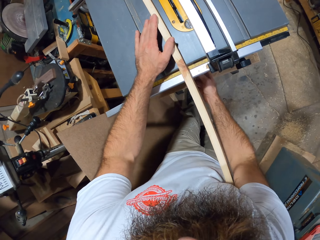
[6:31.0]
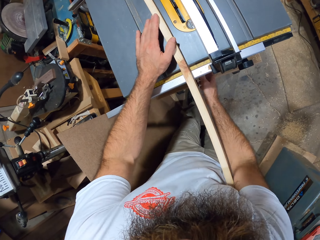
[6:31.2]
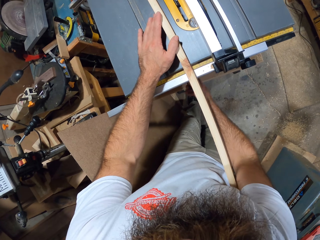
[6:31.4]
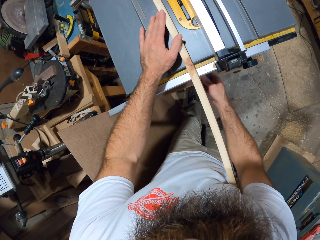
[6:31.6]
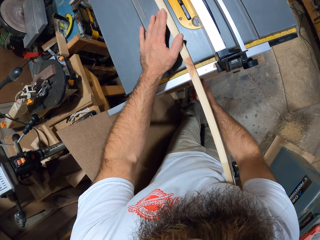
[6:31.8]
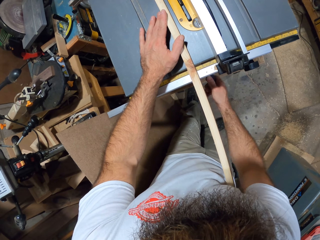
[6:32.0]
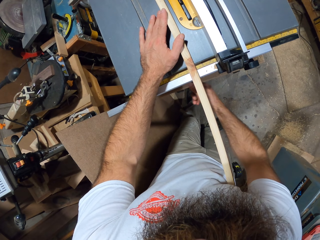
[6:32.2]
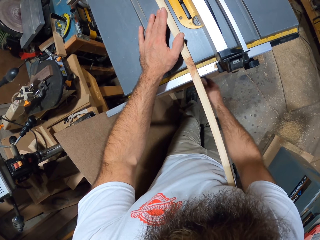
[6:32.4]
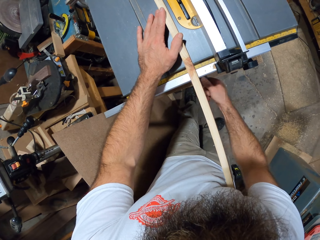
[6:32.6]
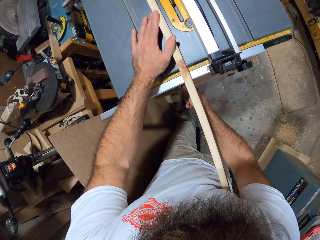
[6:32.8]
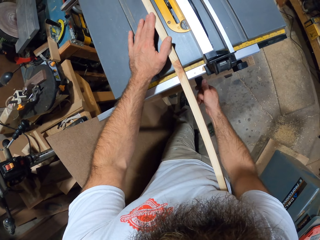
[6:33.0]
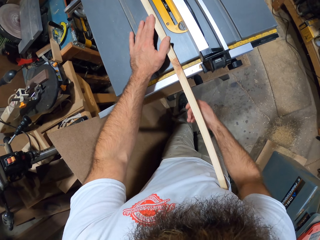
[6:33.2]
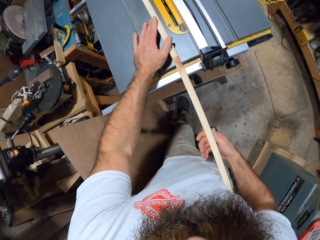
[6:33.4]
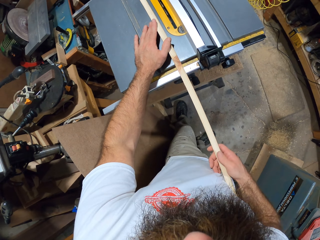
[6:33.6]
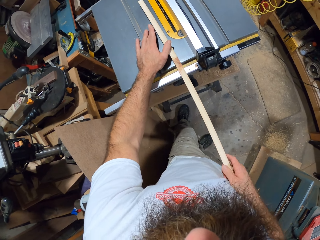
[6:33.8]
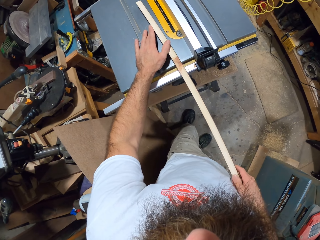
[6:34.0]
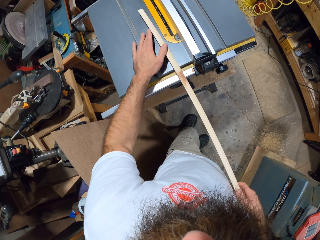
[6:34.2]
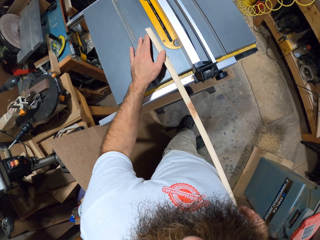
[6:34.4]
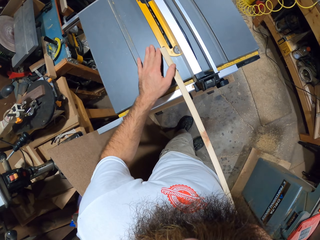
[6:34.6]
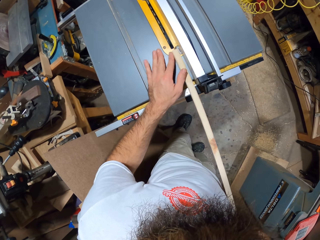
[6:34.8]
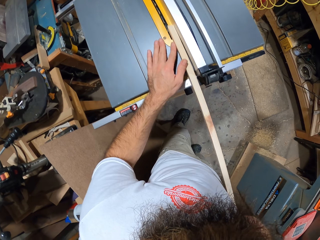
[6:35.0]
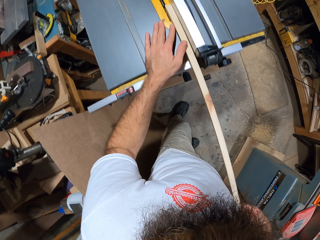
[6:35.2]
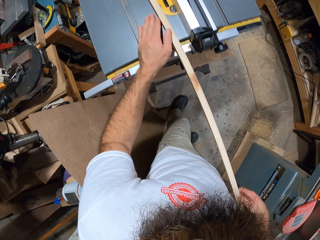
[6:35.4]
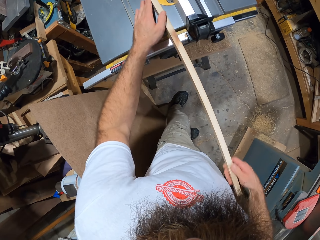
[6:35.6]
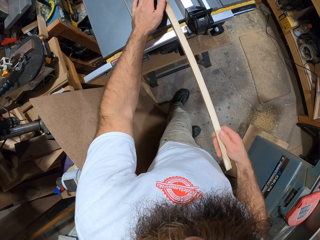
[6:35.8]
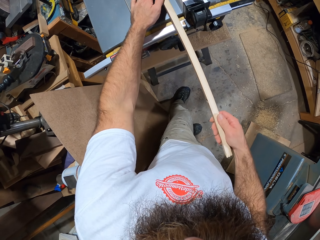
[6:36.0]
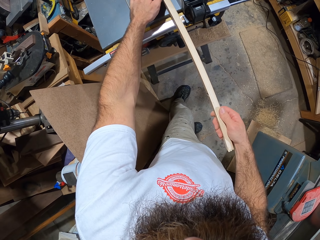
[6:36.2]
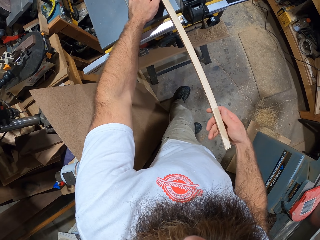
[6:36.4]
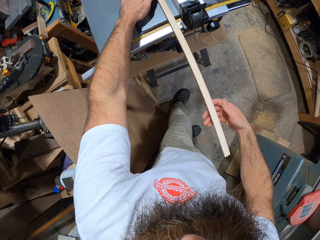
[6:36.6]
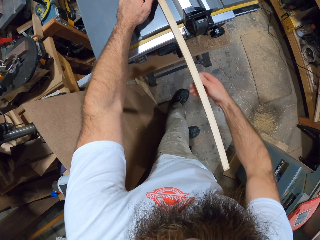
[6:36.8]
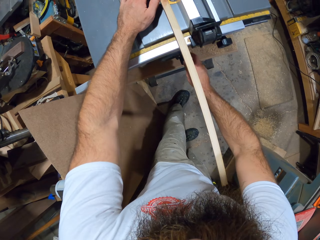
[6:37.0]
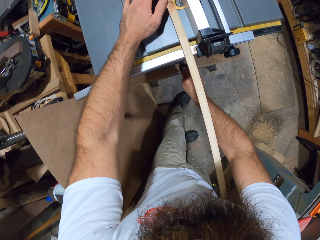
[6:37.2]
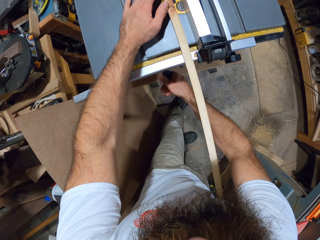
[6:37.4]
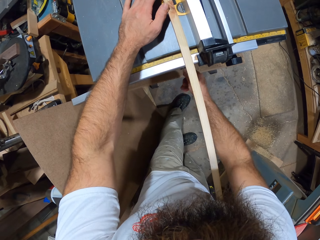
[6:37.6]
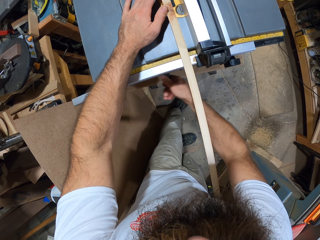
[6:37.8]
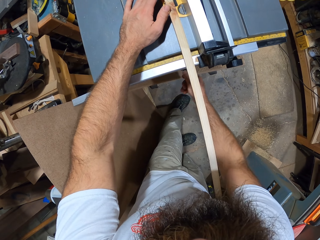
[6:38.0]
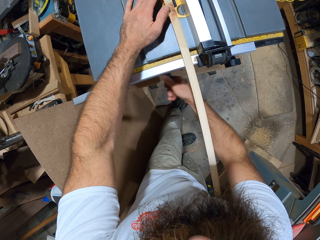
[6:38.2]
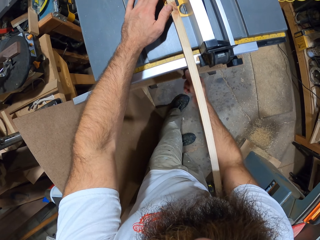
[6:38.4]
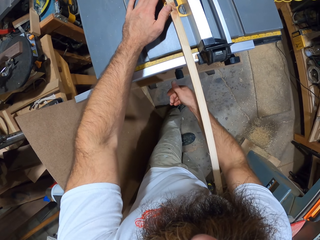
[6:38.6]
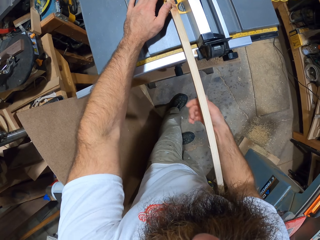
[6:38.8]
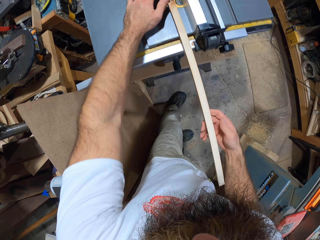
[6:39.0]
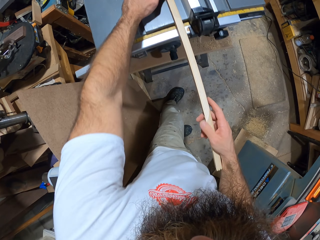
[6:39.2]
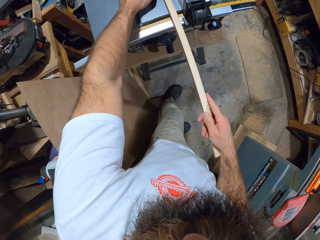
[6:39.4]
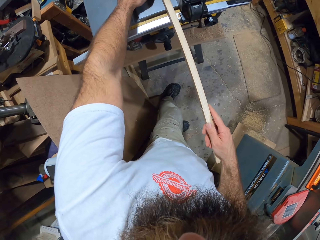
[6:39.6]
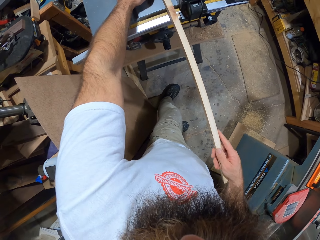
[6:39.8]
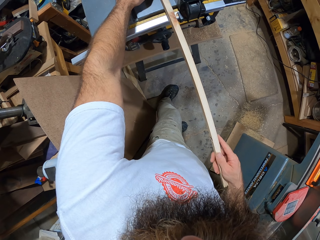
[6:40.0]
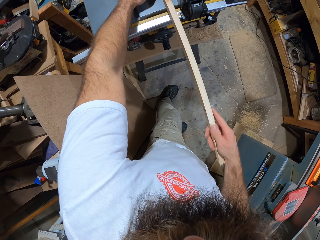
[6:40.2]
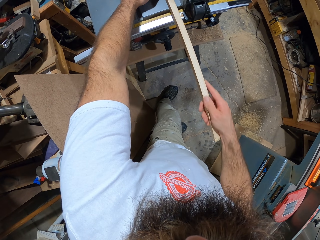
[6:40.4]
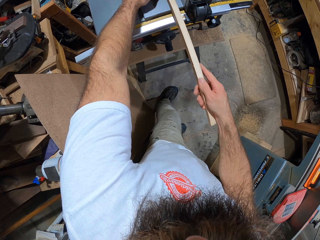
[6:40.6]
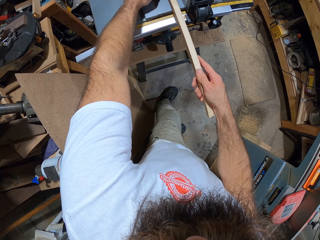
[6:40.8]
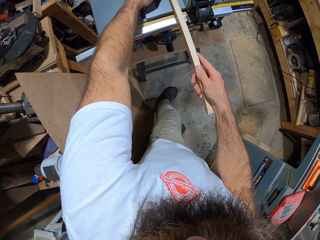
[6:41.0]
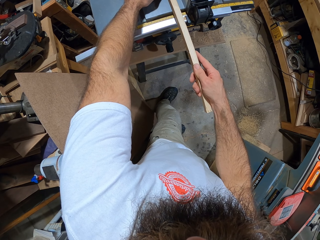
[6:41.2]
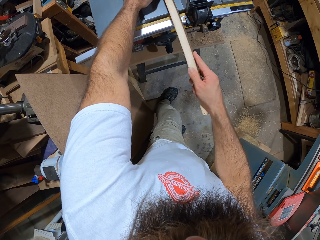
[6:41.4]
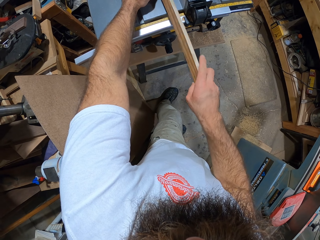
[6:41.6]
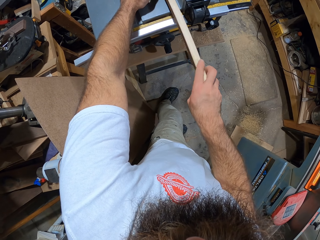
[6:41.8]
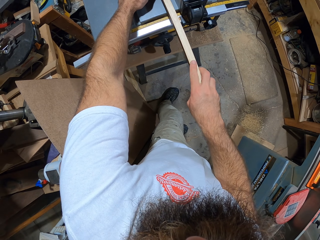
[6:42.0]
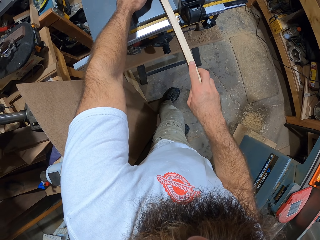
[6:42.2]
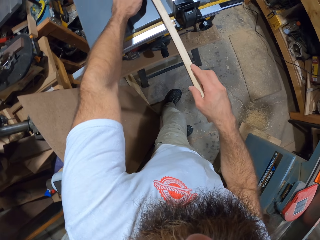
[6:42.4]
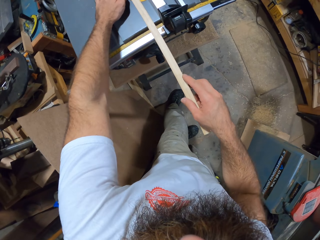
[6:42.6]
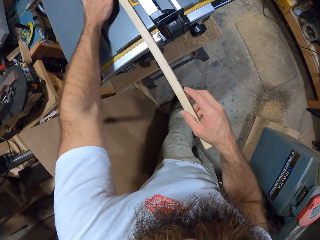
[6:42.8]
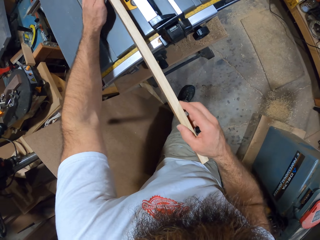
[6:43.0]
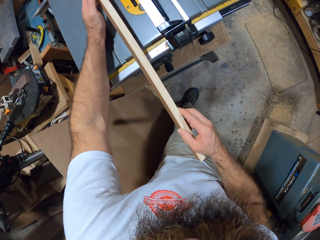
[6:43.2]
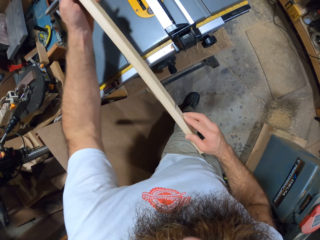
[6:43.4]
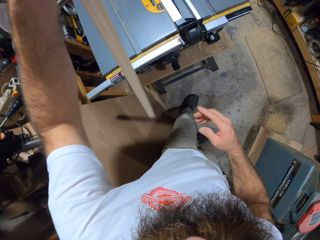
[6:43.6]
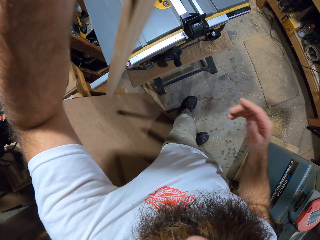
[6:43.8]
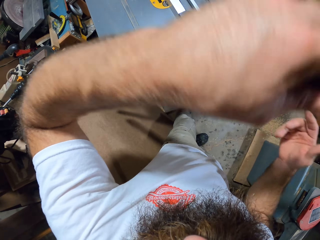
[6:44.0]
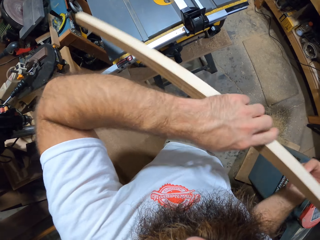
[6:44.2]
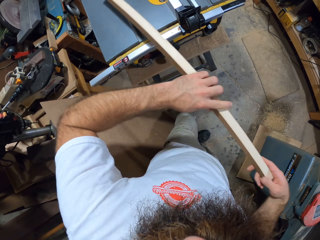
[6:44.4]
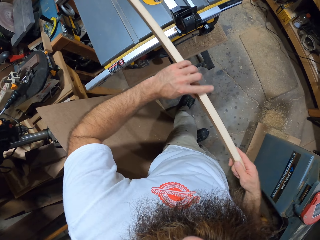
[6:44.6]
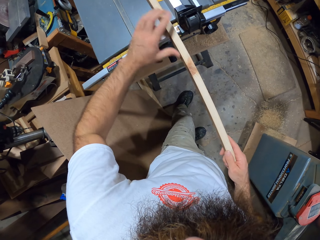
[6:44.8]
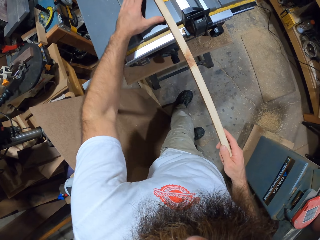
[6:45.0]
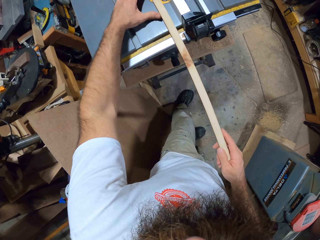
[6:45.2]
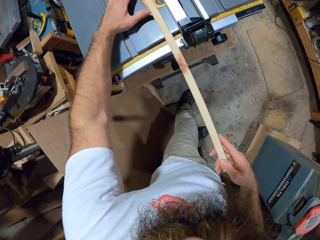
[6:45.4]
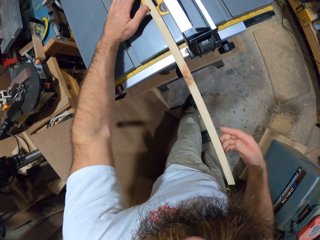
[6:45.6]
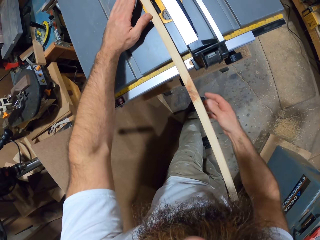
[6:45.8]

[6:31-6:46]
The camera wearer rolls a knob on the table saw with his right hand. He moves the piece of wood on the table saw with his right hand. He rolls the knob on the table saw with his right hand. He moves the piece of wood on the table saw with his right hand. He turns the piece of wood on the table saw with his left hand.

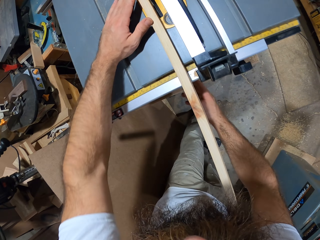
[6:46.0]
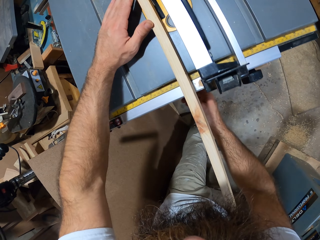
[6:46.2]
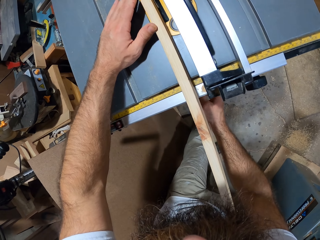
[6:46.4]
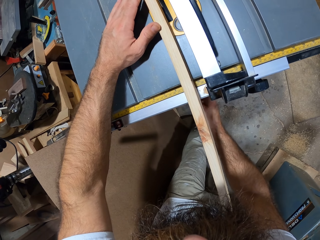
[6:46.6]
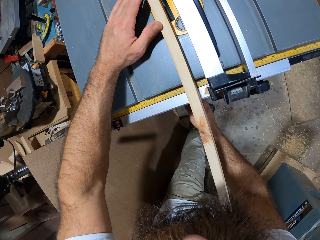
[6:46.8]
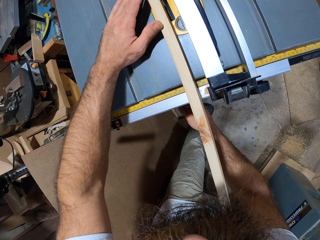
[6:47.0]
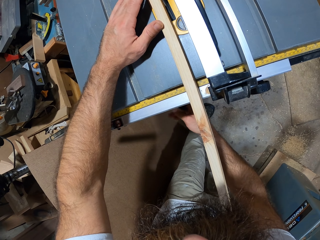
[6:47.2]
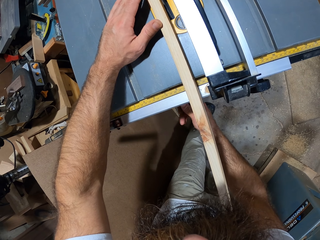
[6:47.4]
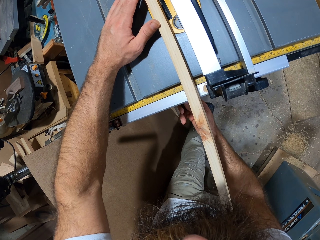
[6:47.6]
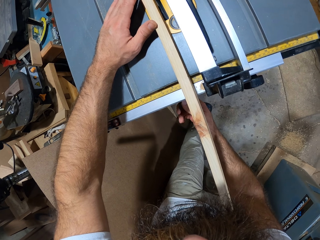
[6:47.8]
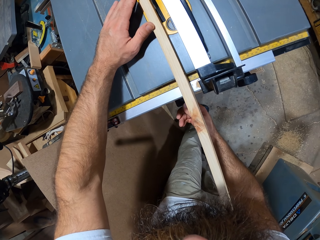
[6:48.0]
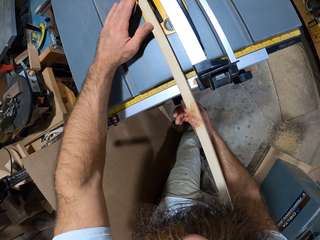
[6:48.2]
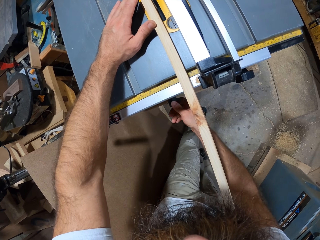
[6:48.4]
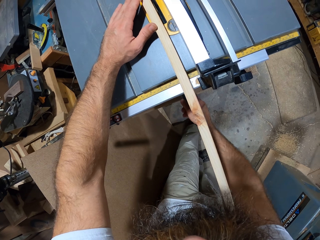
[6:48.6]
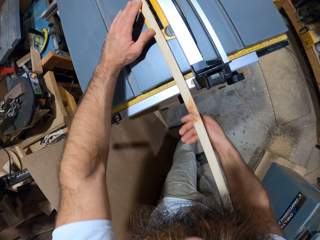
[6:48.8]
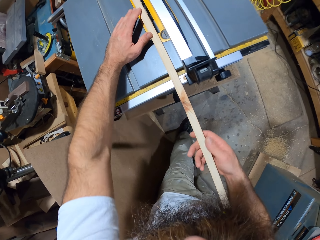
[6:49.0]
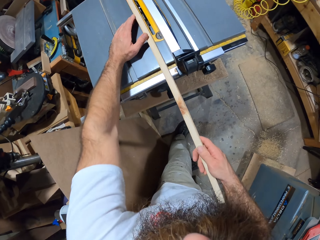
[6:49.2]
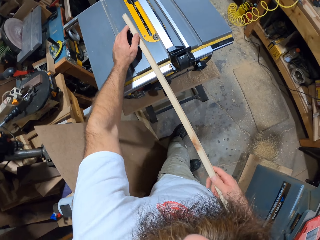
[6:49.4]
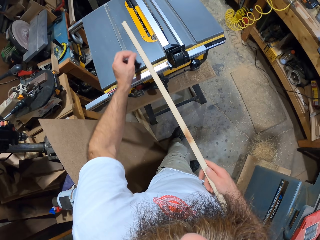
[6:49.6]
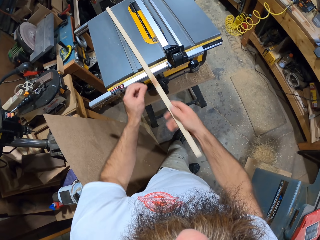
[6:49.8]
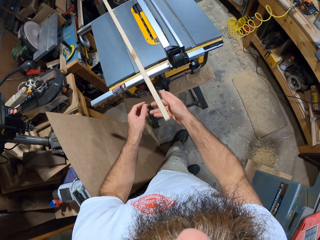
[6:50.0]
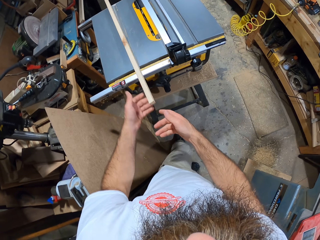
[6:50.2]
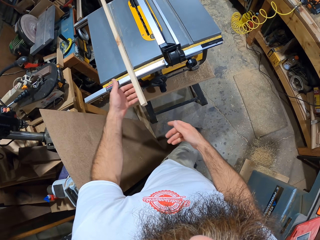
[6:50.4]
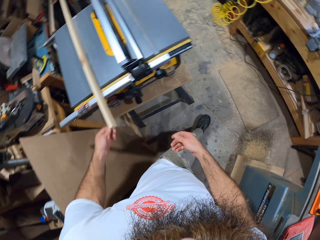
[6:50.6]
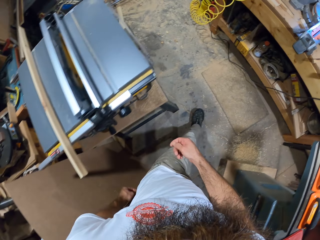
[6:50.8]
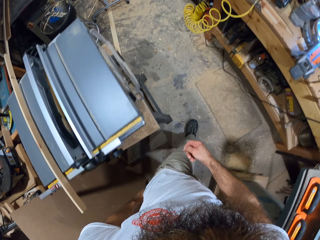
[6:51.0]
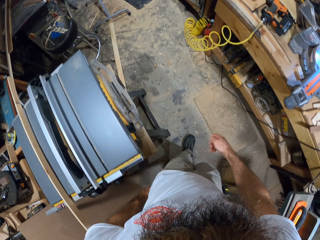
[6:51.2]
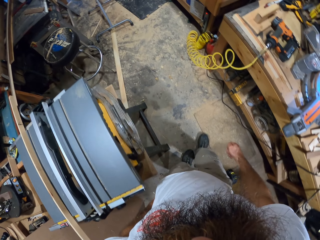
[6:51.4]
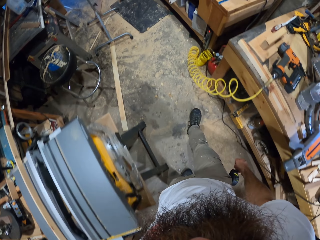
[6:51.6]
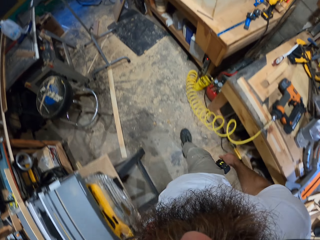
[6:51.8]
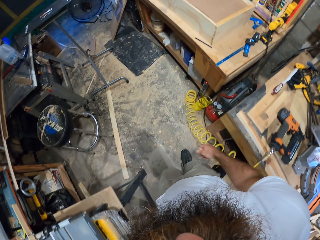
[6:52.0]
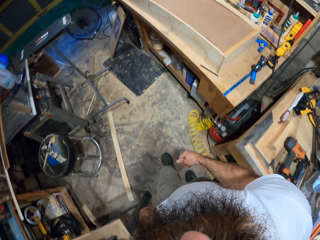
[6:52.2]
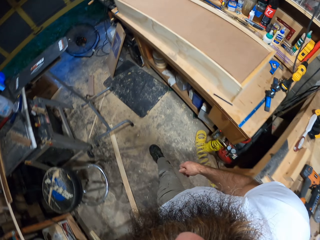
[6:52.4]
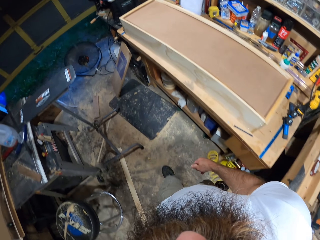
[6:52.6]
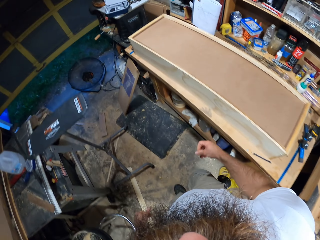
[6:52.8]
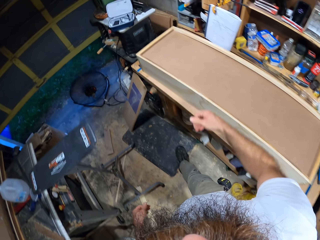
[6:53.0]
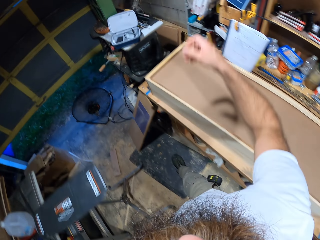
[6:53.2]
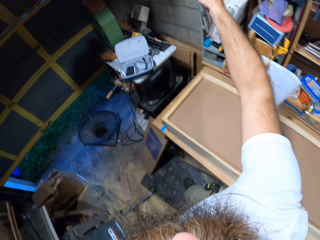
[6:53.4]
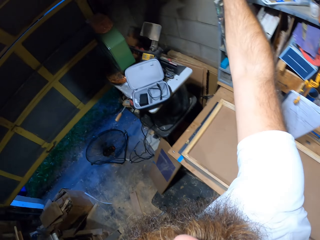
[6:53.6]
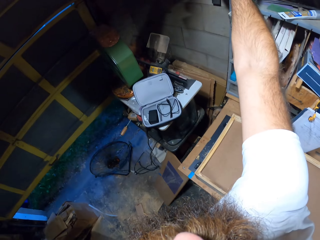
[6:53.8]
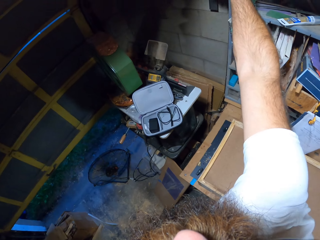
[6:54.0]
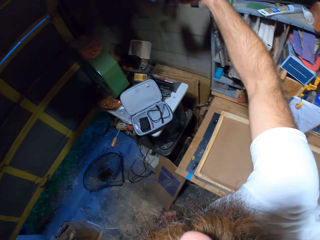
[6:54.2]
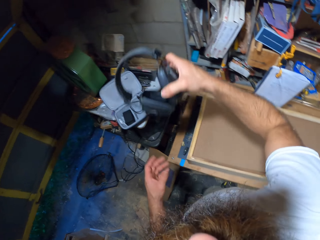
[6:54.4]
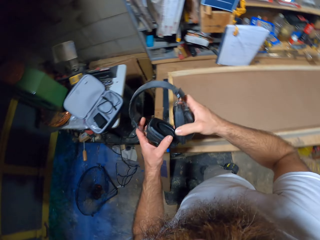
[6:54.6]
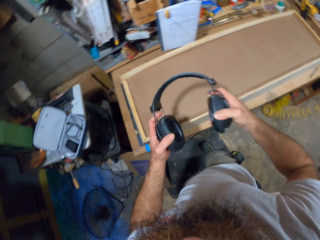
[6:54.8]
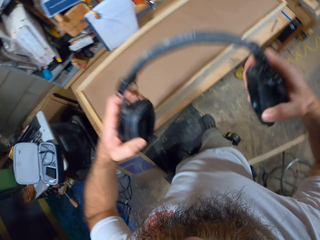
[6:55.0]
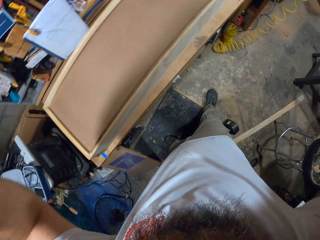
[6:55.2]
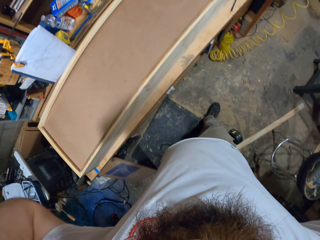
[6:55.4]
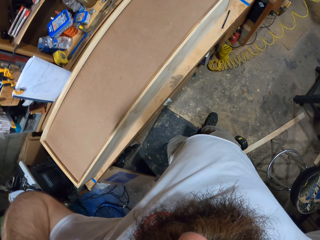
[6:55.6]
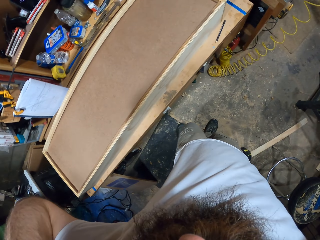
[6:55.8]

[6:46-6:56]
The camera wearer rolls a knob on the table saw with his right hand. He moves the piece of wood on the table saw with his right hand. He picks up a headset on a wall with his right hand. He wears the headphone. He holds the headset in his right hand with his left hand.
